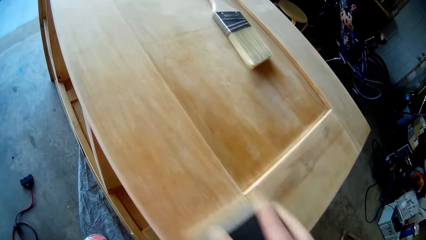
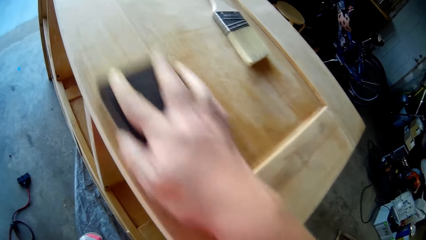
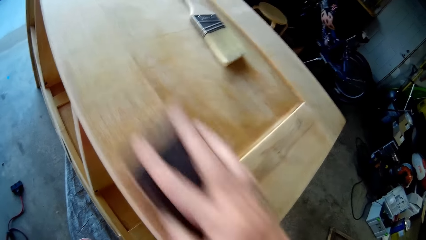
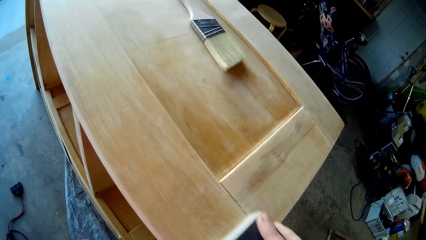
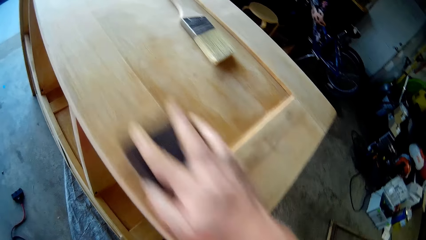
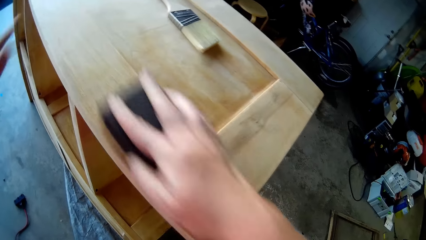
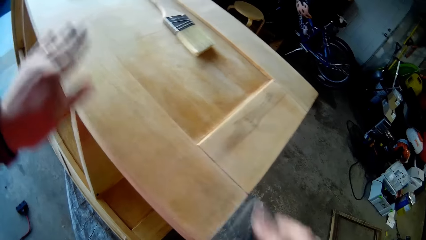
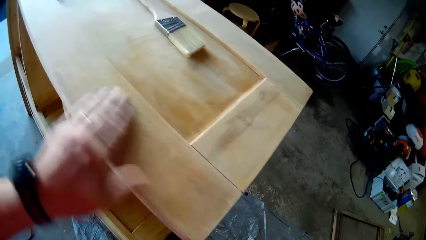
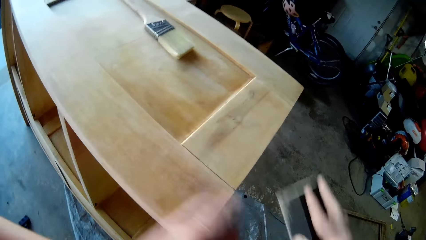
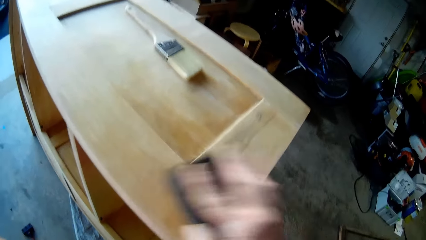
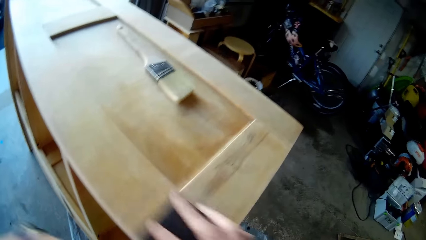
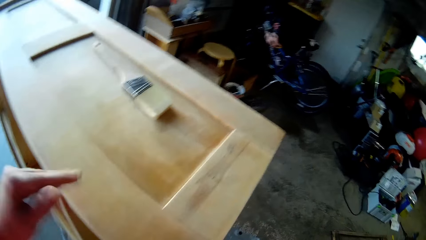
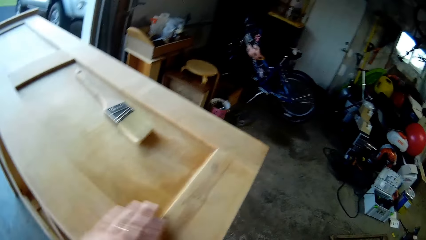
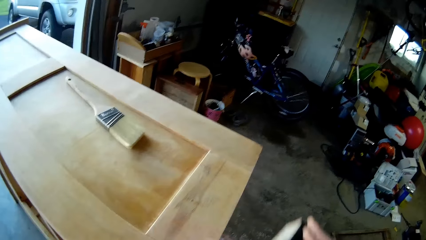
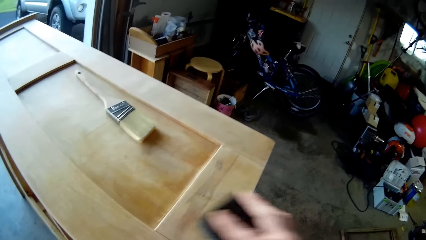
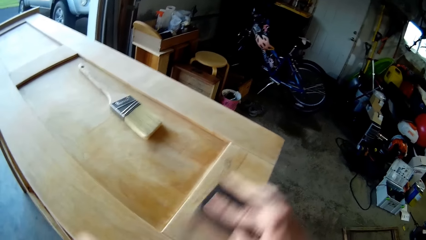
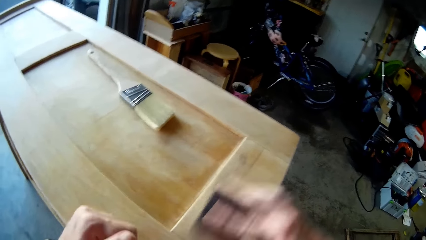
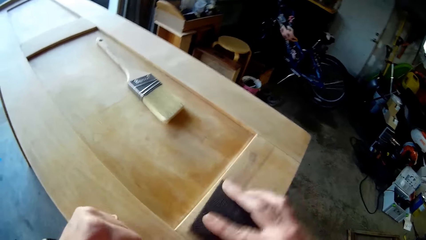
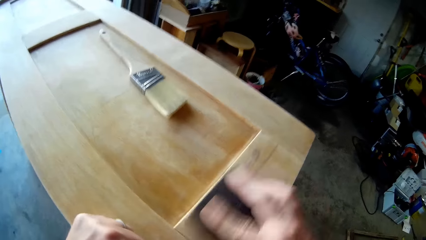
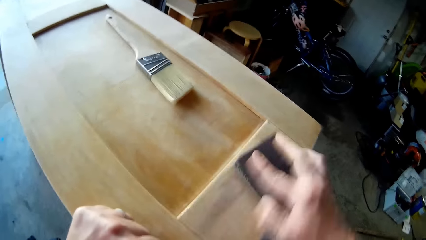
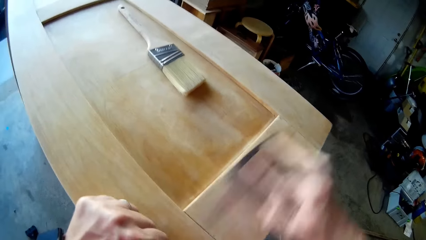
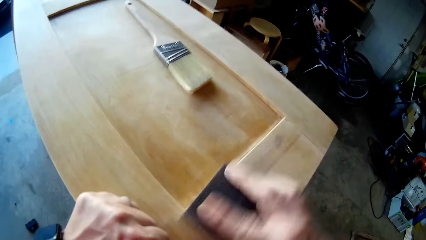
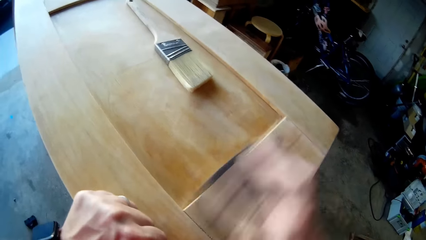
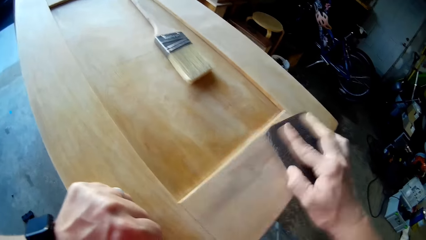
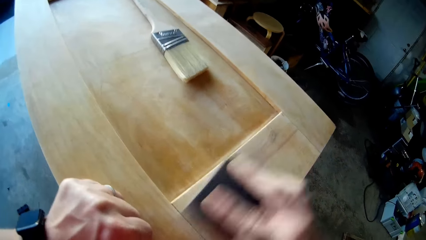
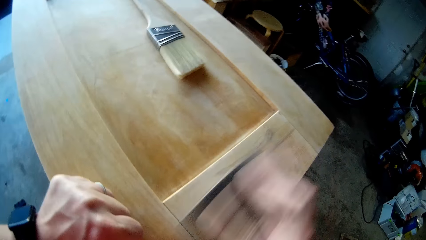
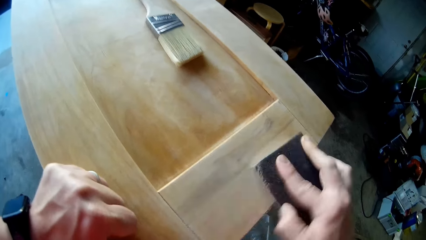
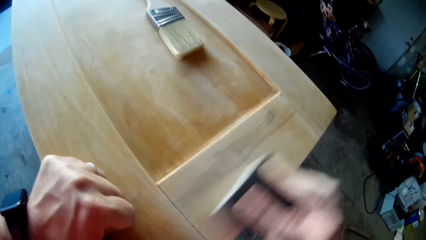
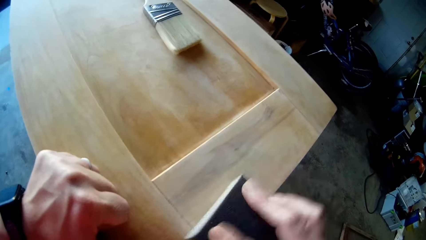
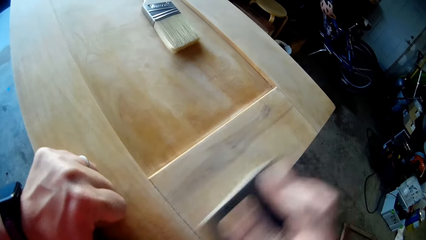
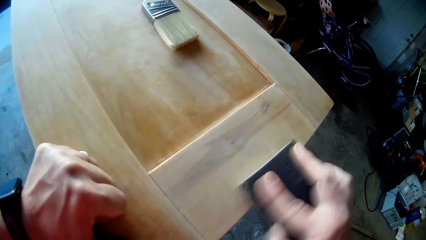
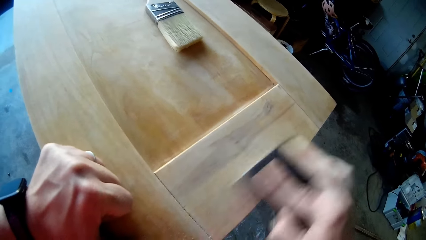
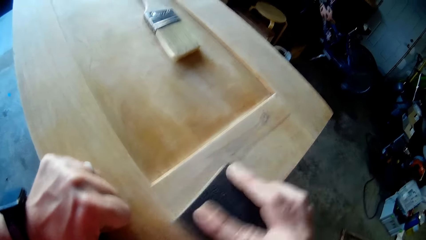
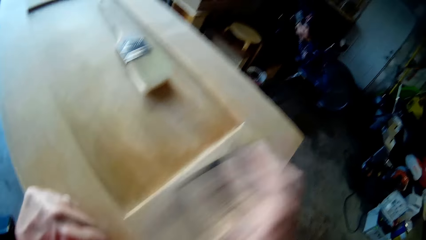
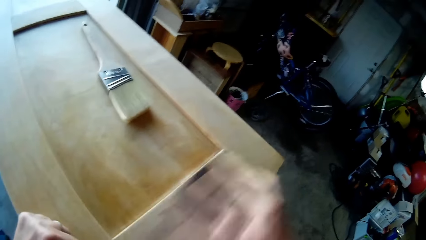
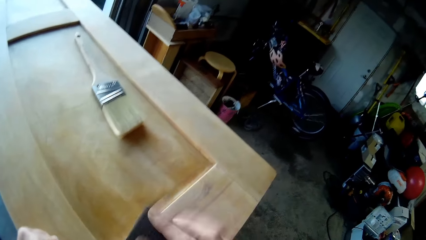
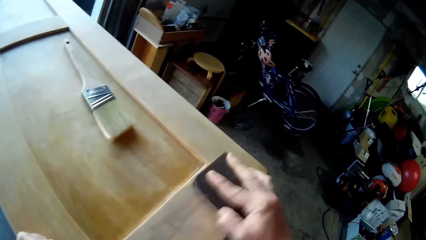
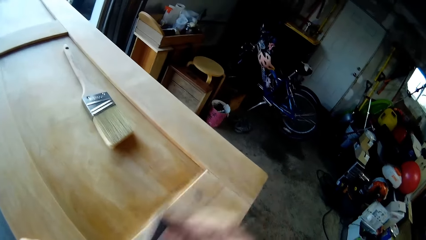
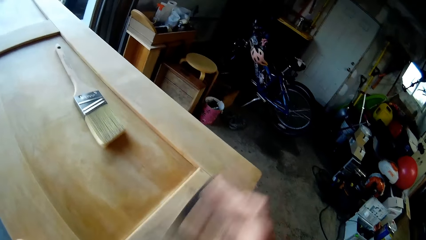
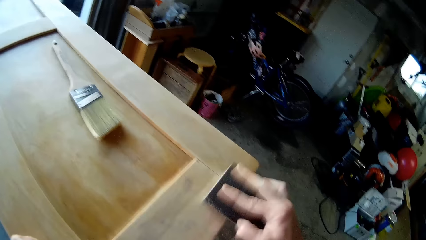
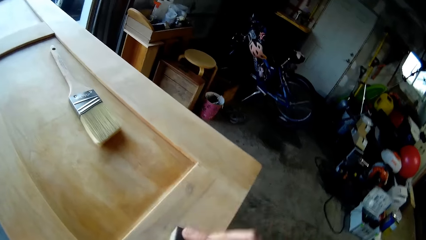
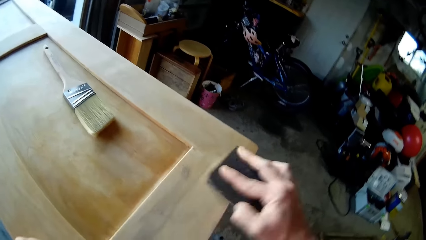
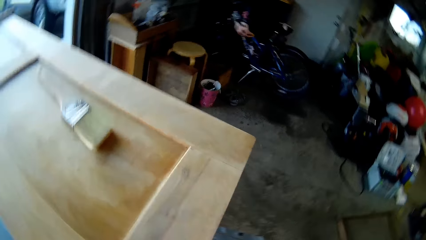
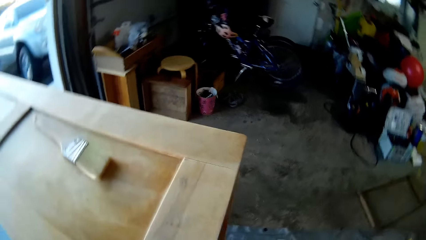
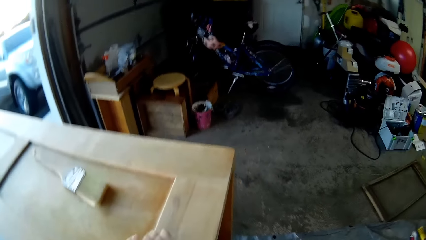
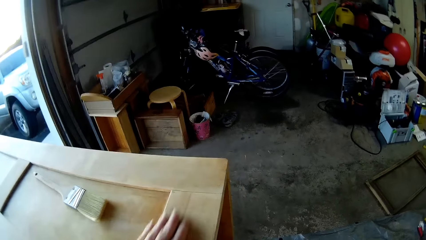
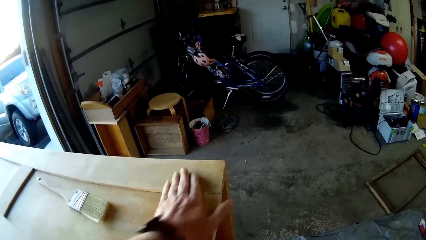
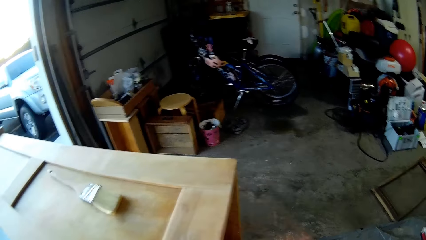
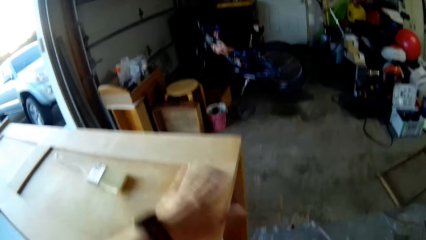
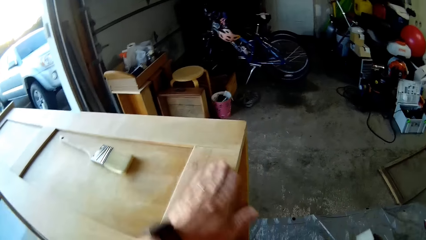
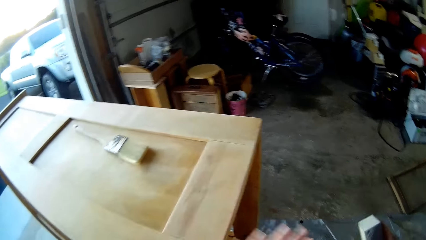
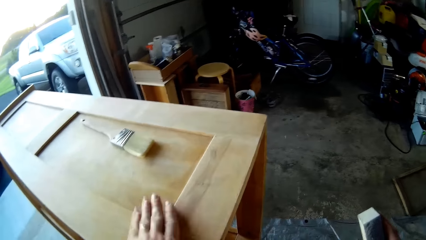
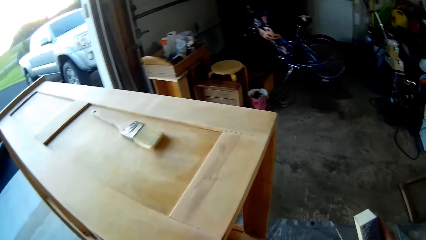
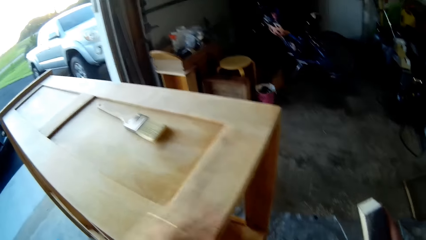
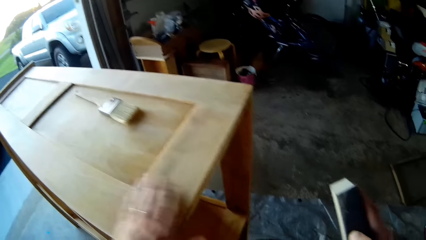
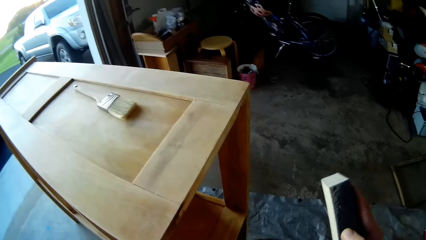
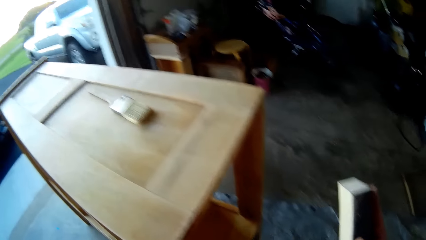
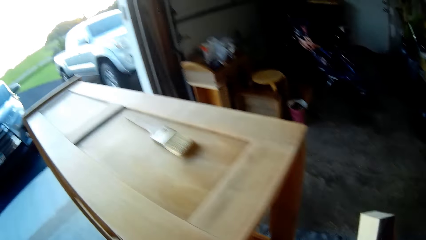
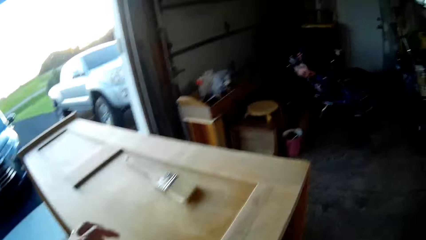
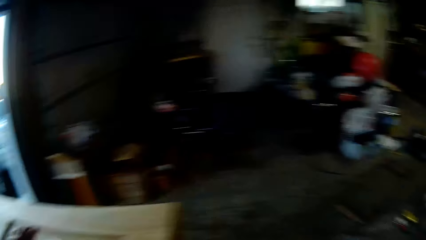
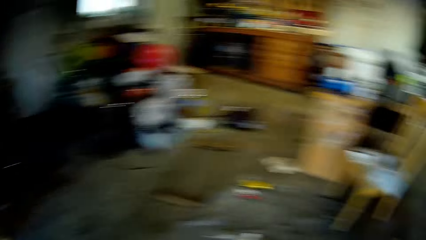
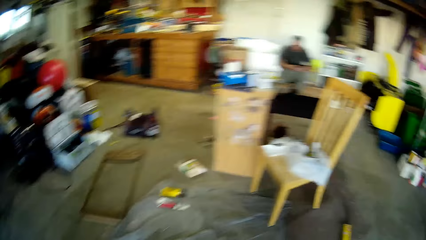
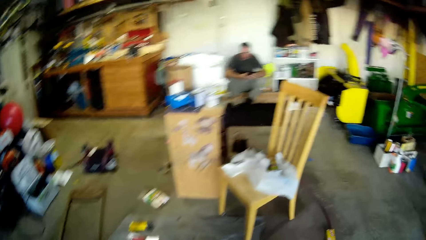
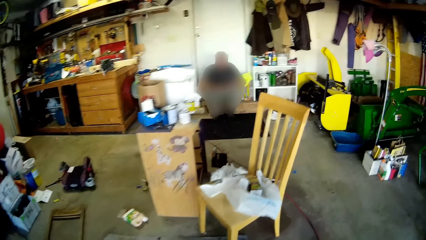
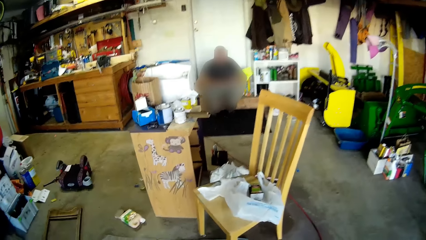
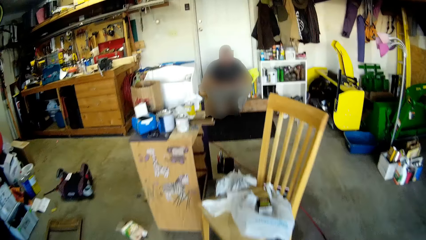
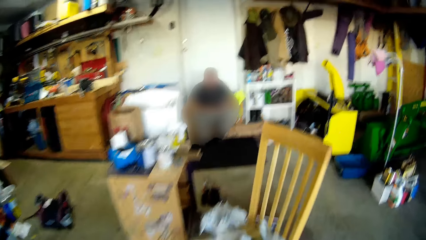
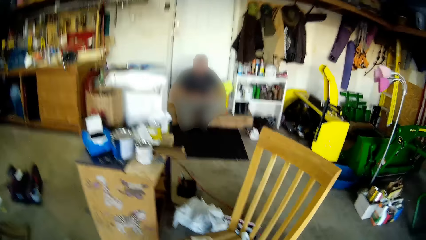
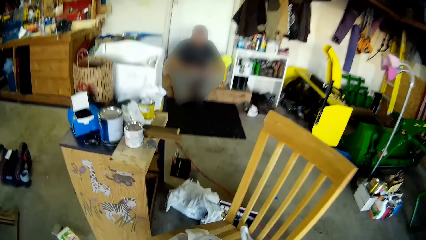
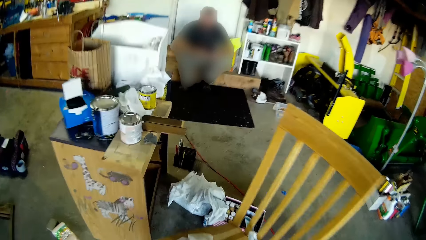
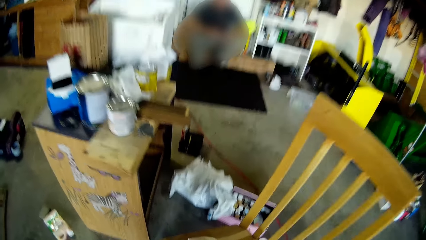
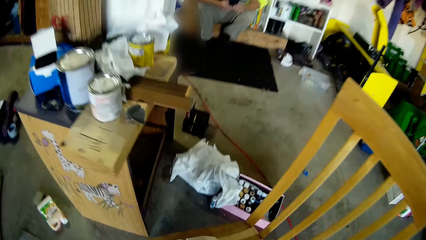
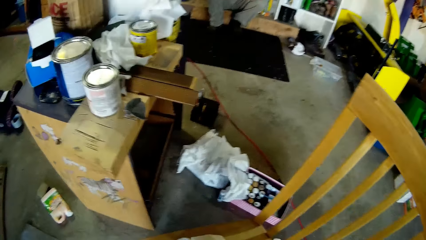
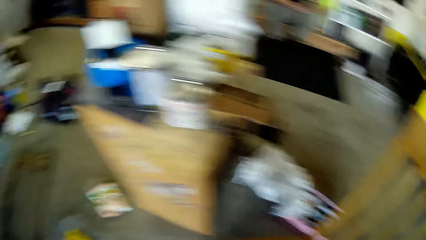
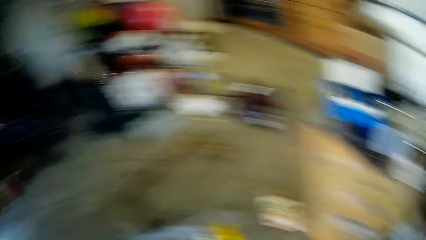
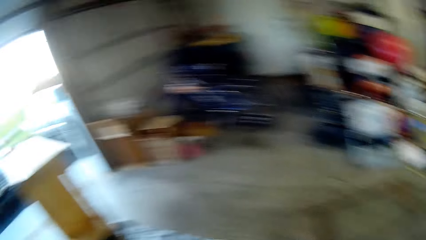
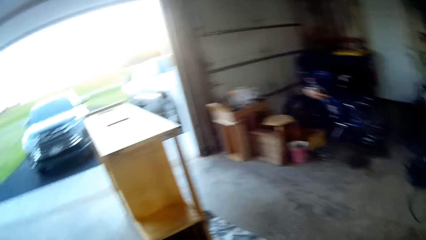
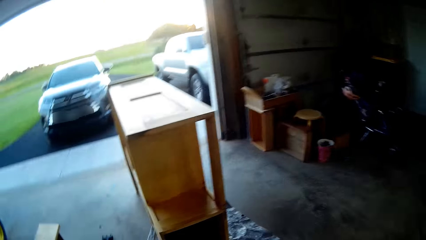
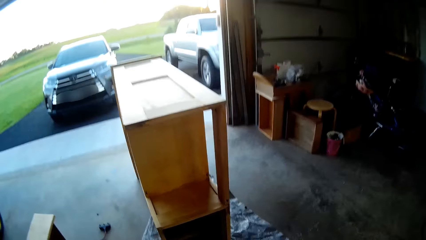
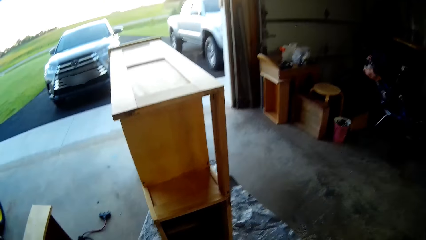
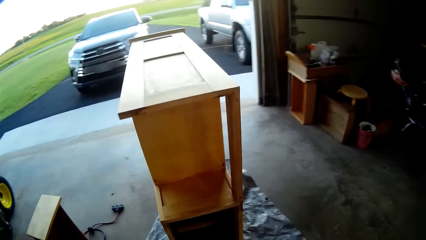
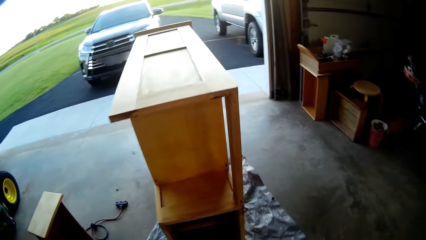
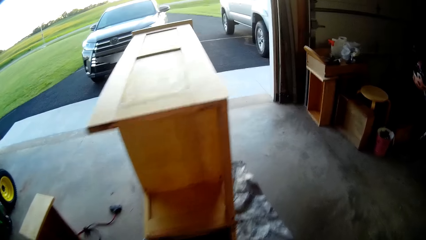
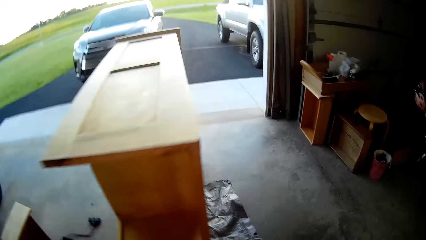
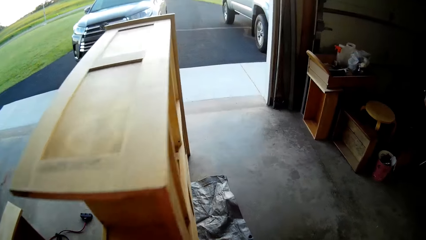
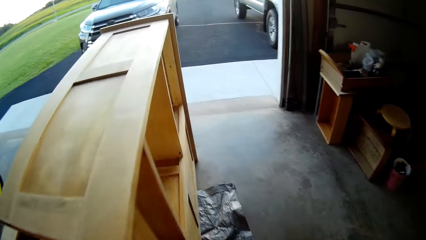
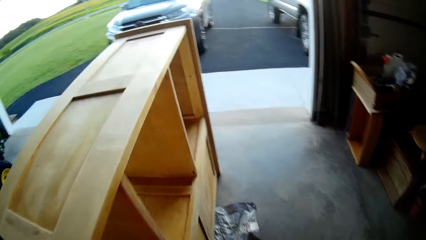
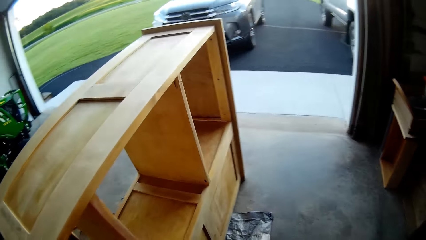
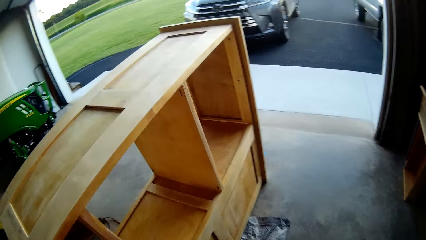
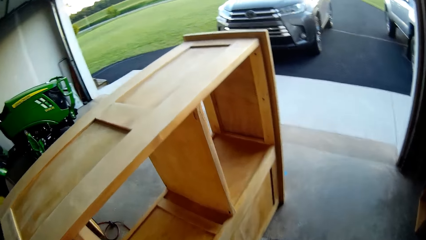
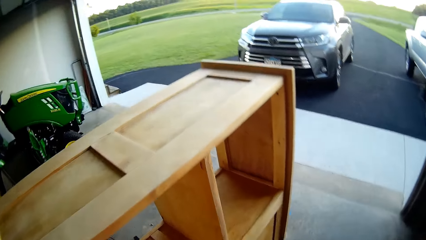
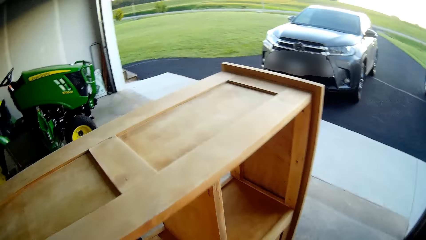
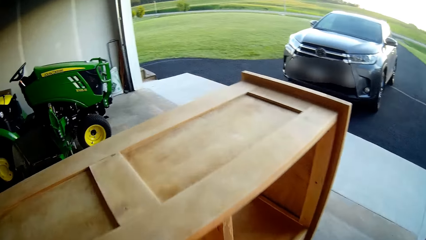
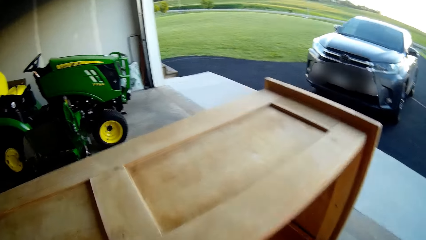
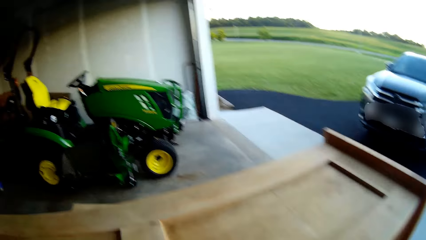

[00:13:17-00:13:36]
The camera wearer smoothens a wood with his hand. He smoothens the wood with a sandpaper. He smoothens the wood with his hand. He smoothens the wood with the sandpaper. He walks around. He smoothens the wood with his hand.
